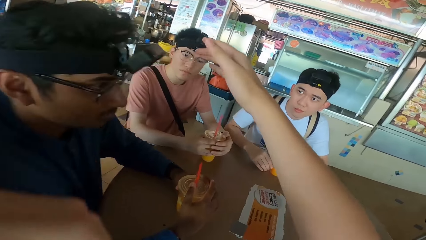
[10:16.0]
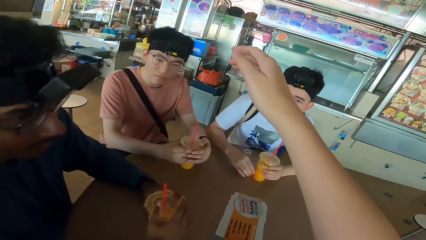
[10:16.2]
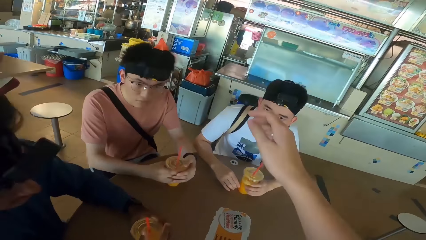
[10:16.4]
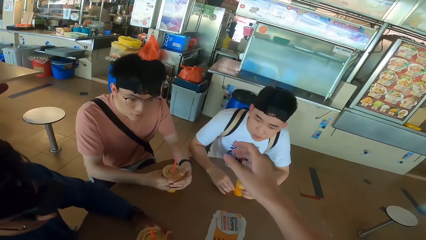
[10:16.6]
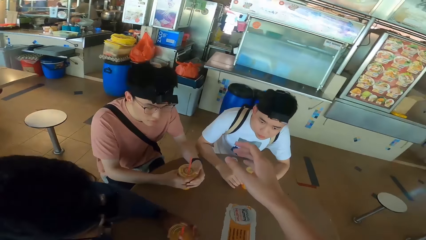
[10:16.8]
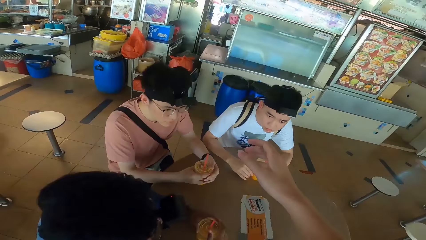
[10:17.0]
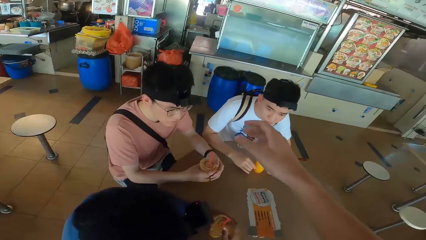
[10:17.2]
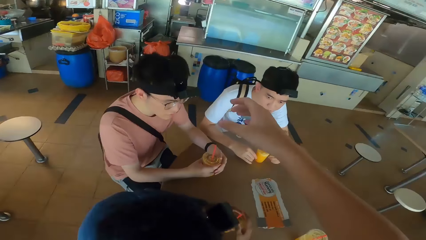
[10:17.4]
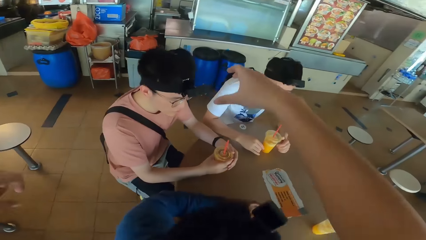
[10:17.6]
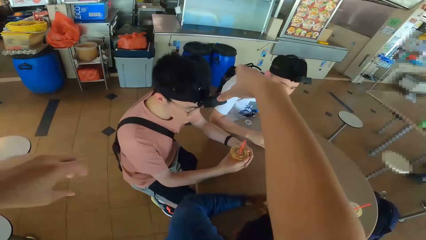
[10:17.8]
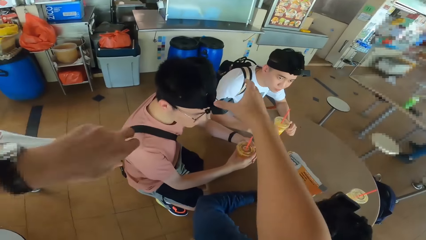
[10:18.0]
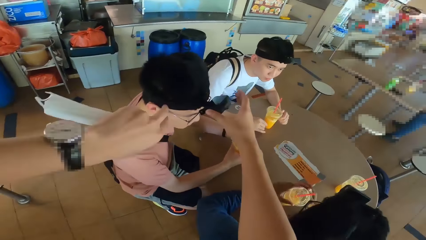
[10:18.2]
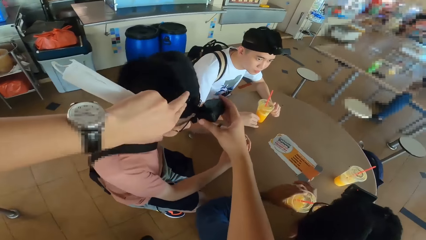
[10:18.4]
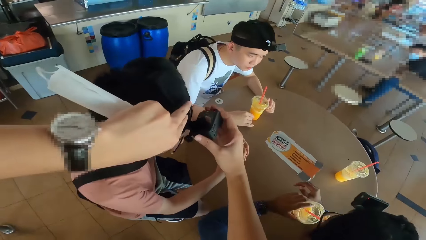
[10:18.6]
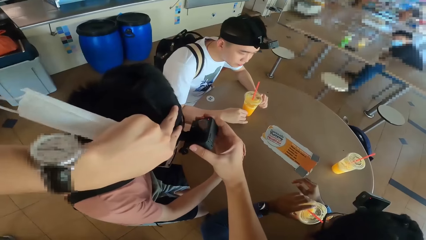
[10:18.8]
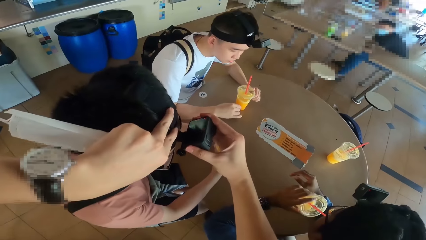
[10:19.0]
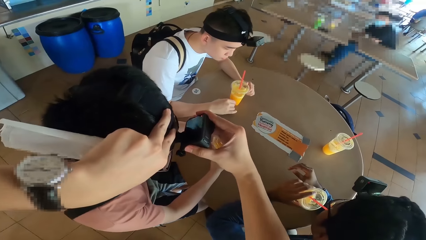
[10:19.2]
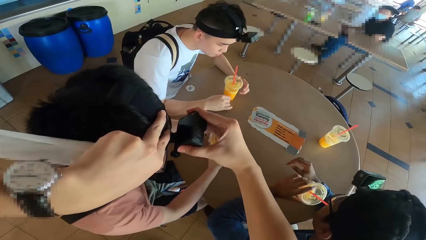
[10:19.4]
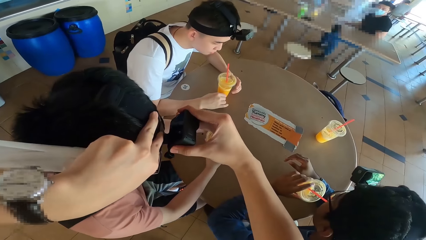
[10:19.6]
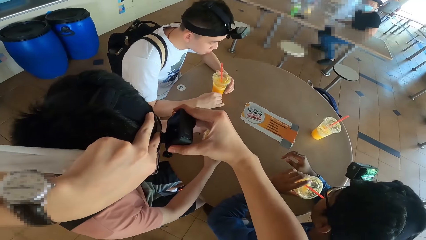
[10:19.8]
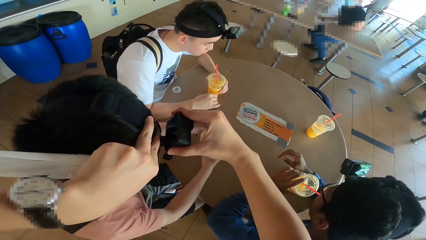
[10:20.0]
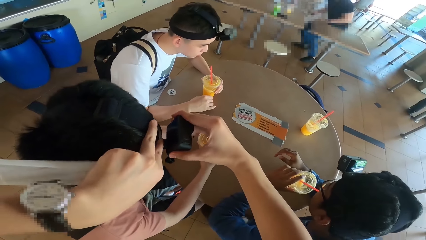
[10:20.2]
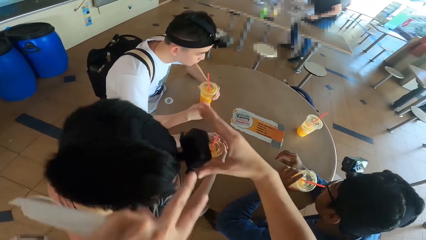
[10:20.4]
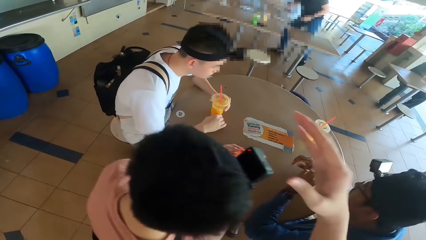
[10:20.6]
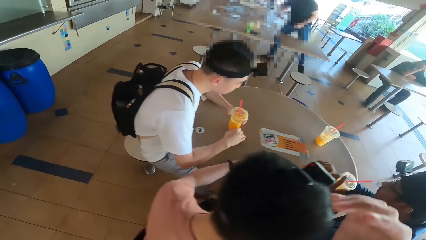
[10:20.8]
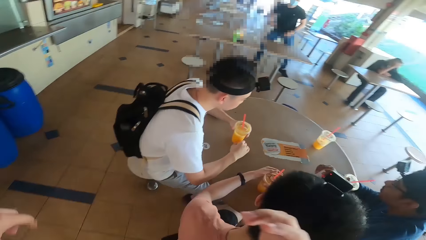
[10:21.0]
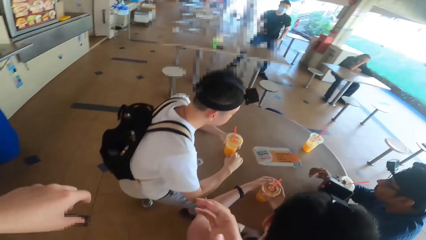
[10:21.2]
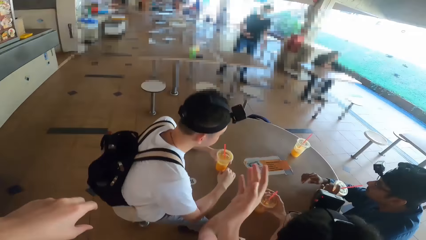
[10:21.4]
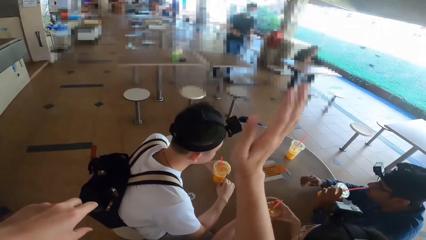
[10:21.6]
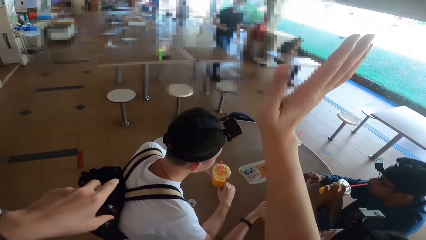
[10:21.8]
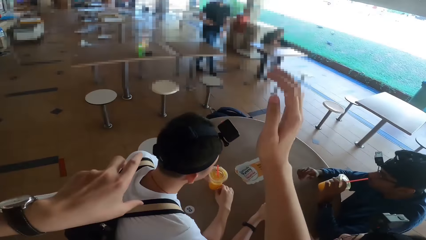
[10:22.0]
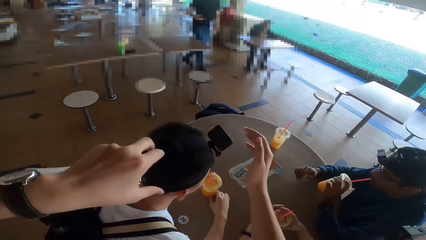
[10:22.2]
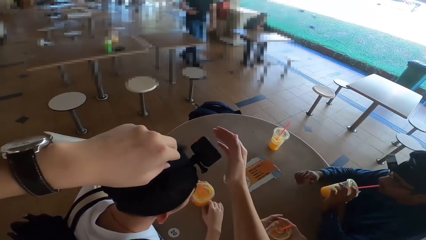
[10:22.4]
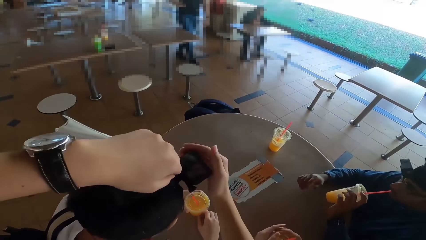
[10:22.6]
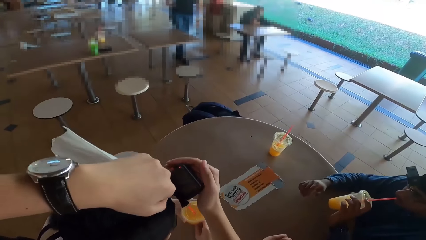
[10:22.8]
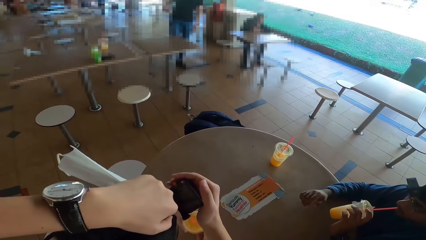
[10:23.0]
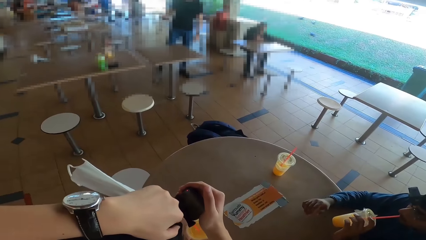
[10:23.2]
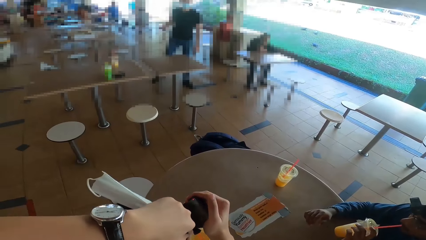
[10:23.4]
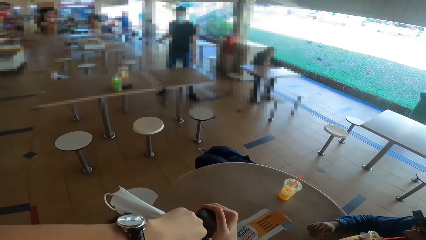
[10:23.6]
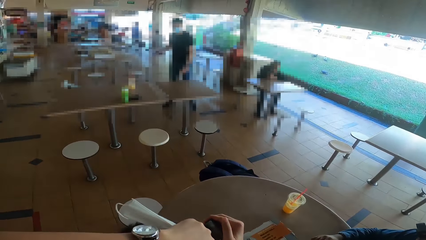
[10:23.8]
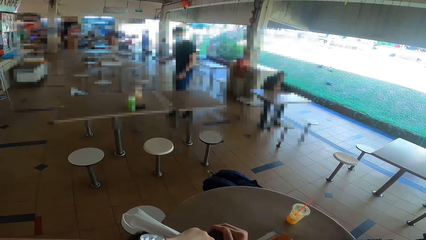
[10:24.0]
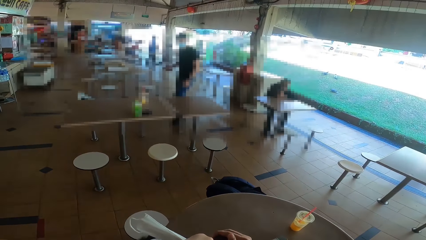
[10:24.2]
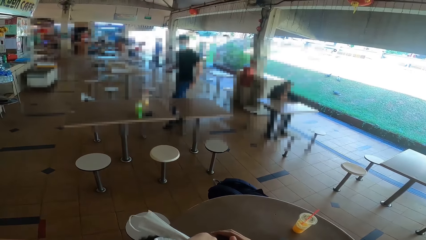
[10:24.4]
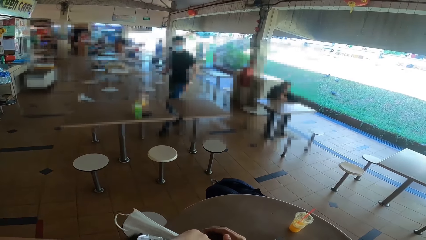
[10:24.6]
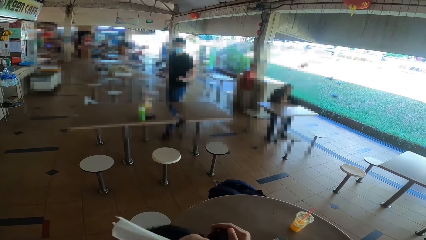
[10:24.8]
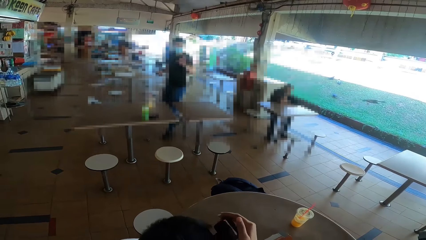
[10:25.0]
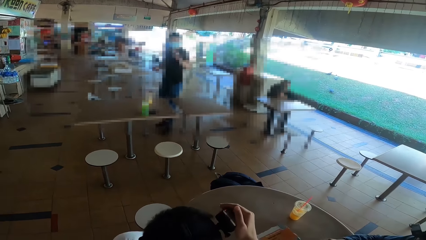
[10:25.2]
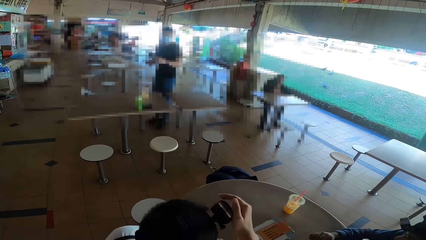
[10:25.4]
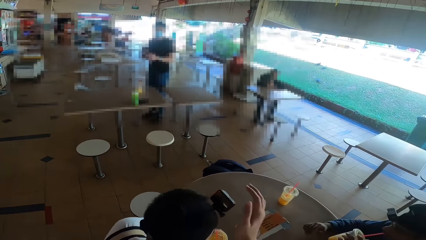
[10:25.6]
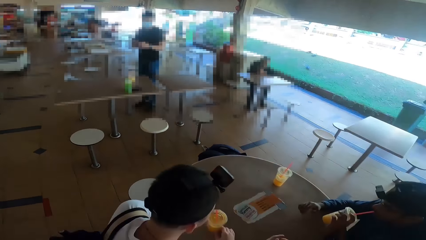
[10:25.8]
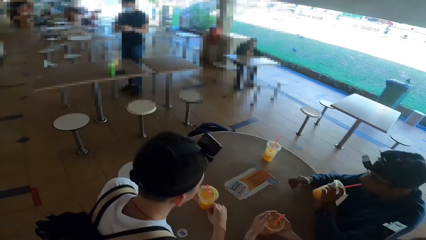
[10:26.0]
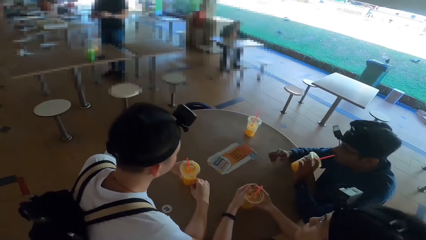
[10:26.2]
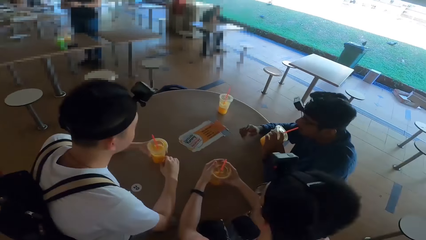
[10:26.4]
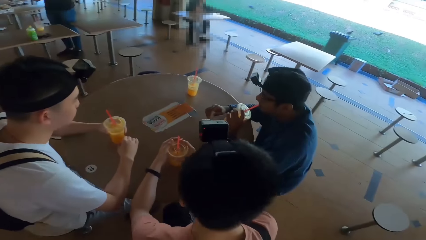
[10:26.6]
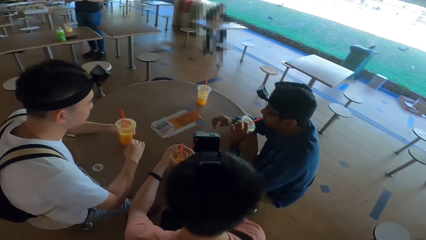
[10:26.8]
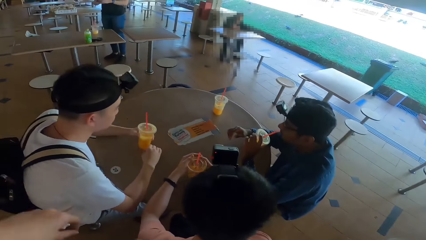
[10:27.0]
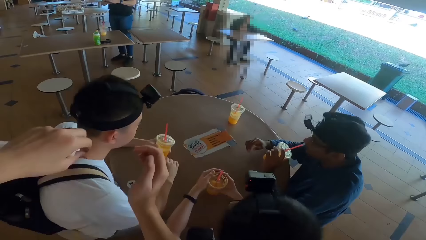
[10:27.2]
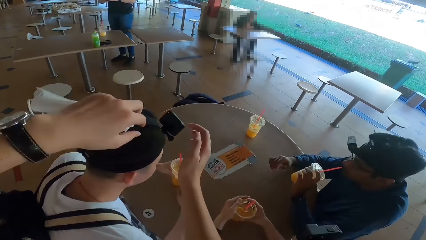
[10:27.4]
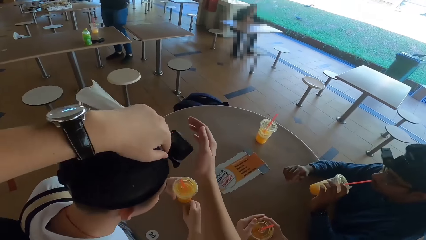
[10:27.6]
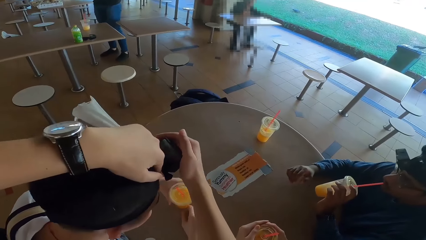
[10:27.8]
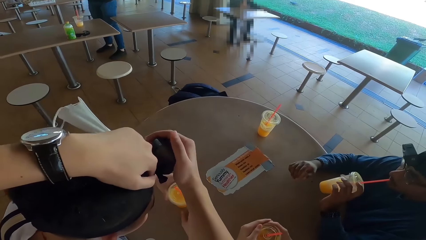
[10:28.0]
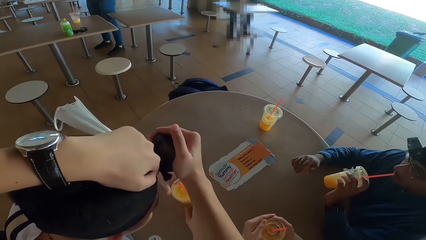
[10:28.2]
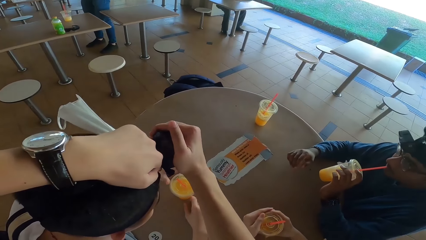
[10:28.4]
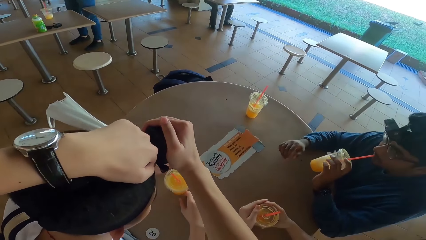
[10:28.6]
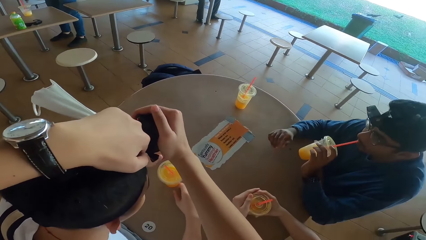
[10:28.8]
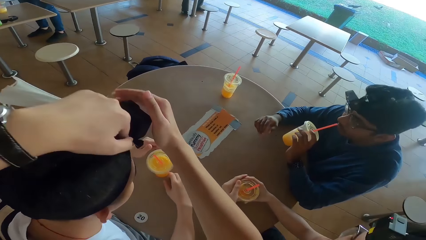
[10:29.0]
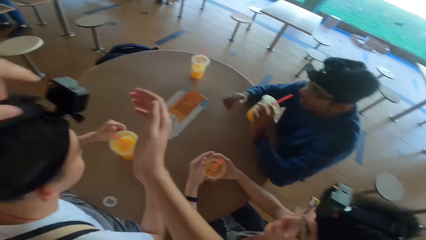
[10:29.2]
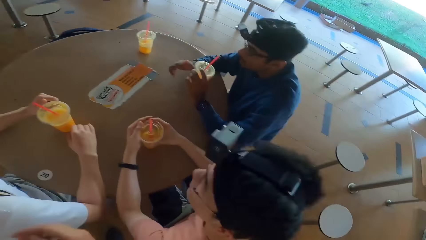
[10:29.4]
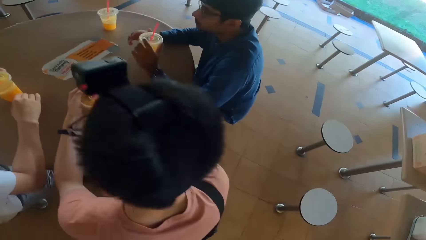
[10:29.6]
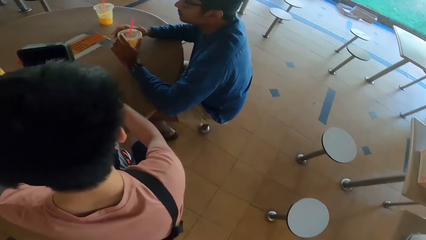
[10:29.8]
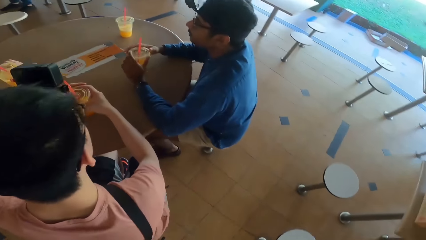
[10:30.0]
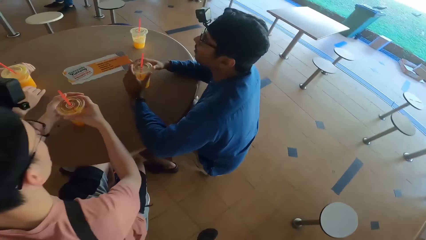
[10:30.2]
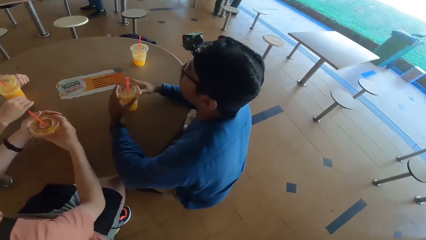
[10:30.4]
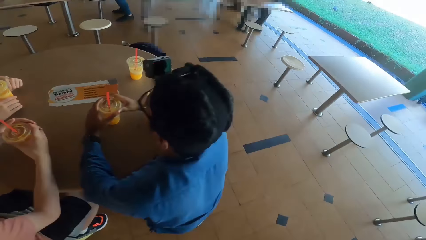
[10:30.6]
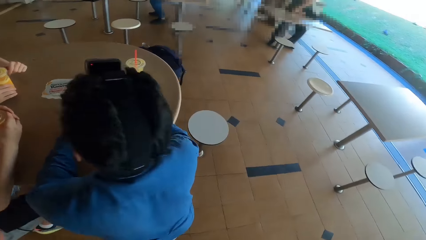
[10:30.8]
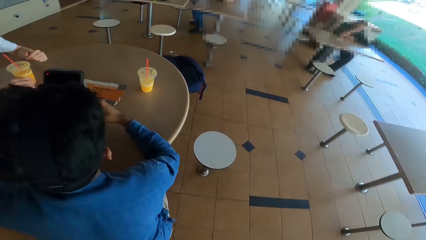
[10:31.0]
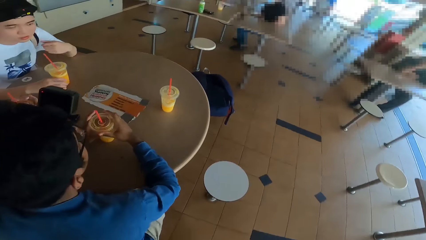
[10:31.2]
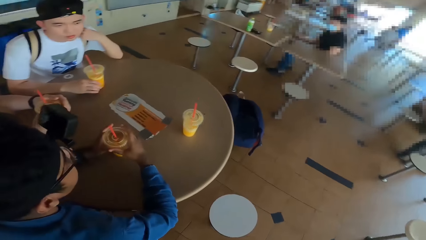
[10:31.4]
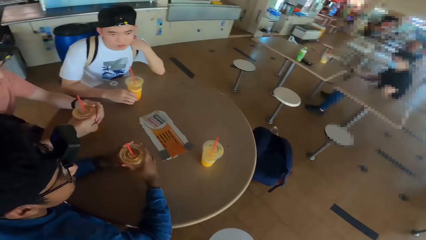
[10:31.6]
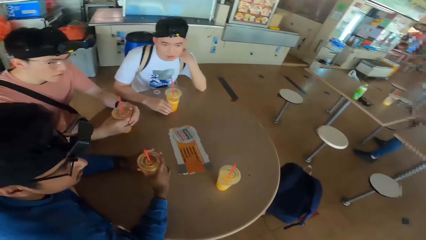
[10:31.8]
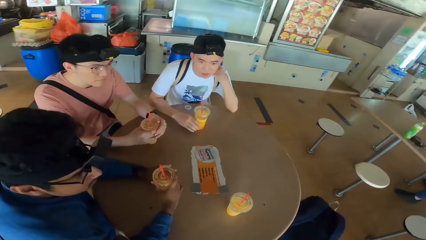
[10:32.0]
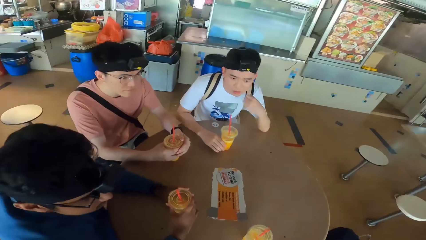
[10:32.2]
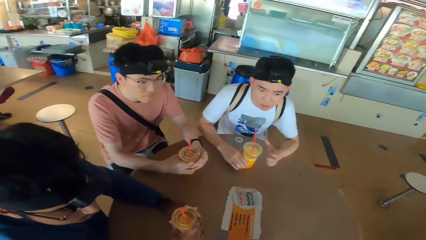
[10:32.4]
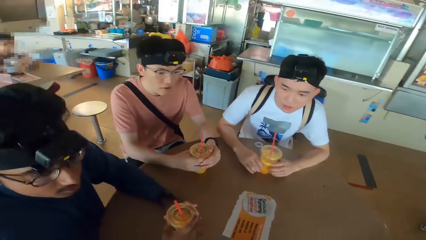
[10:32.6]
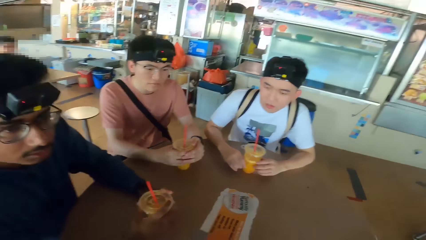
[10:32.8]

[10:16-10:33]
The camera wearer stands from the chair. He moves around the restaurant. A man drinks juice. The camera wearer adjusts another man's camera. He looks at the table. A third man looks at the table. The camera wearer moves around the restaurant. A fourth man moves around. The camera wearer waves his hand at the fourth man. He adjusts the third man's camera. He converses with the fourth man. The third man waves at the camera wearer. The fourth man responds to the camera wearer. The camera wearer turns round the restaurant. He adjusts the third man's camera. The first man puts the drink on the table. The camera wearer walks around the restaurant. He walks to his seat.
